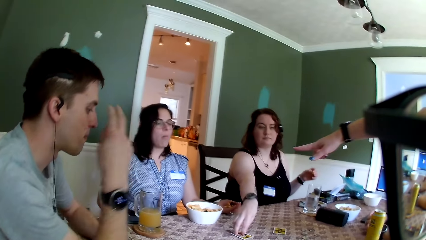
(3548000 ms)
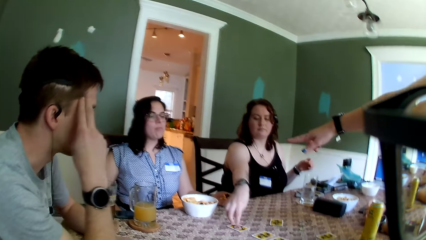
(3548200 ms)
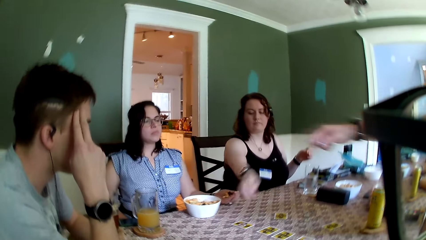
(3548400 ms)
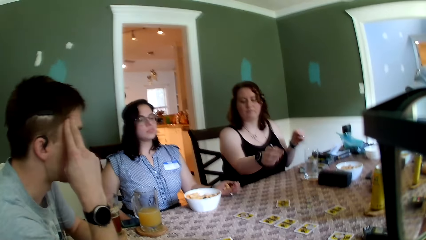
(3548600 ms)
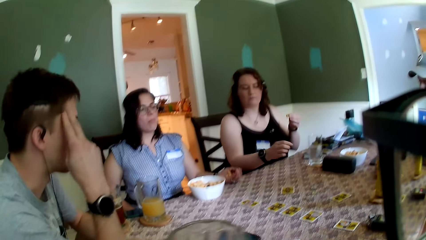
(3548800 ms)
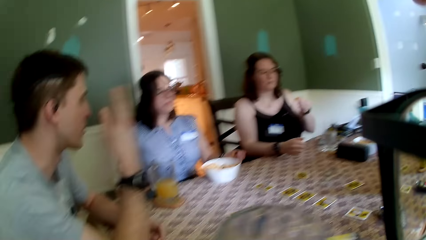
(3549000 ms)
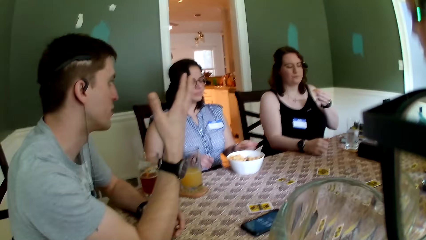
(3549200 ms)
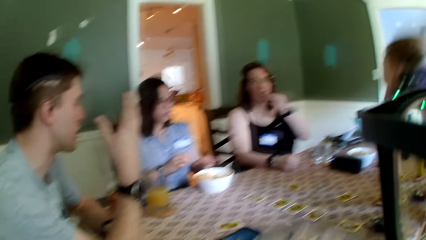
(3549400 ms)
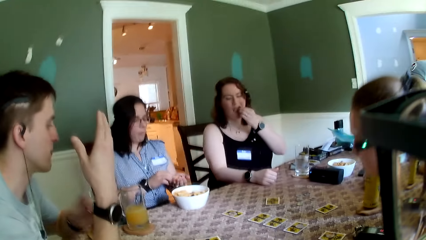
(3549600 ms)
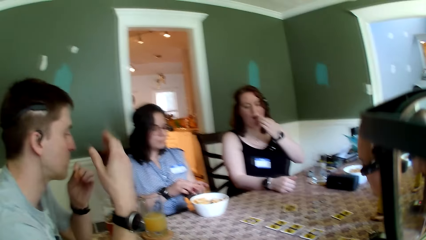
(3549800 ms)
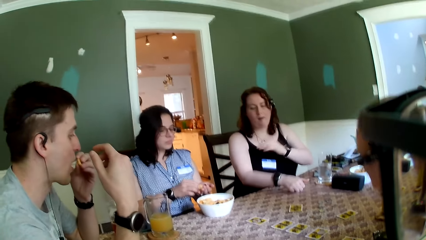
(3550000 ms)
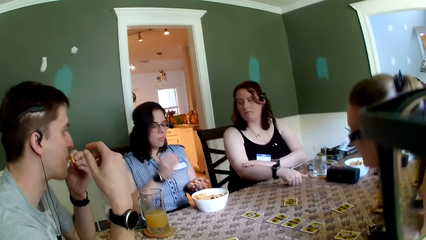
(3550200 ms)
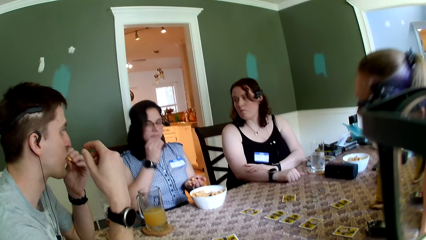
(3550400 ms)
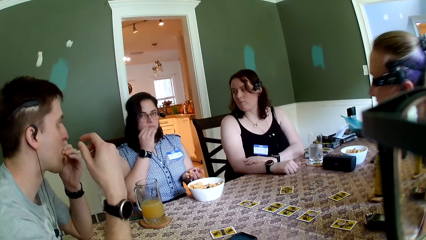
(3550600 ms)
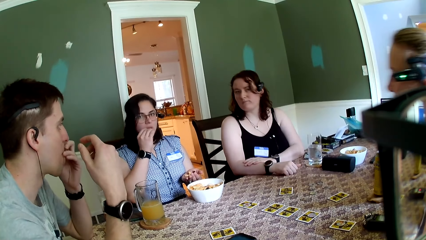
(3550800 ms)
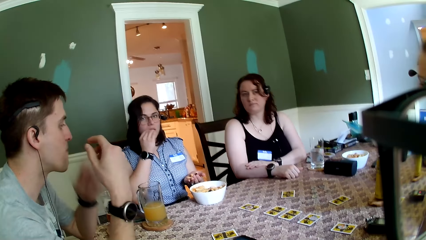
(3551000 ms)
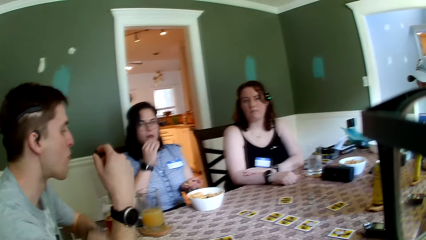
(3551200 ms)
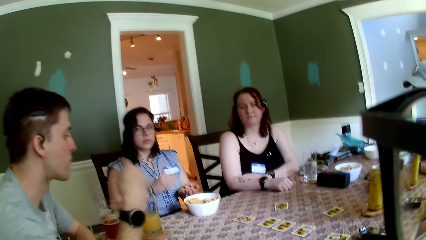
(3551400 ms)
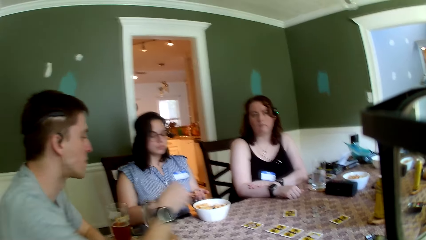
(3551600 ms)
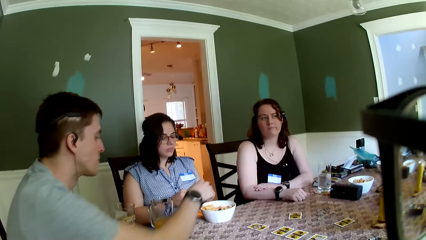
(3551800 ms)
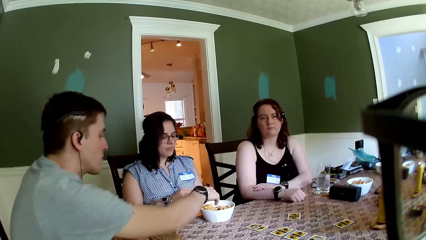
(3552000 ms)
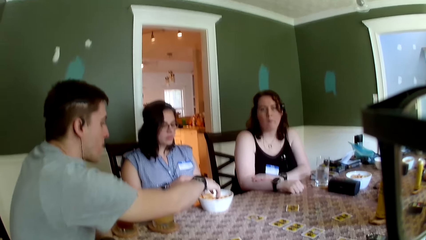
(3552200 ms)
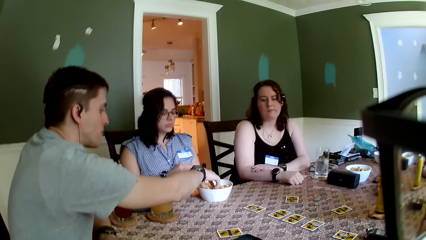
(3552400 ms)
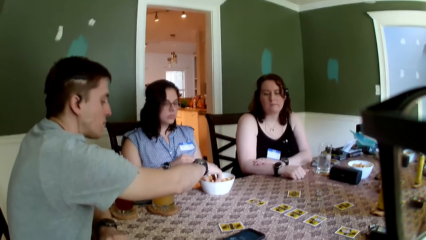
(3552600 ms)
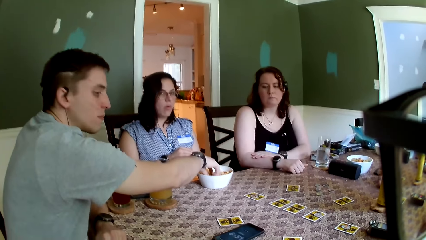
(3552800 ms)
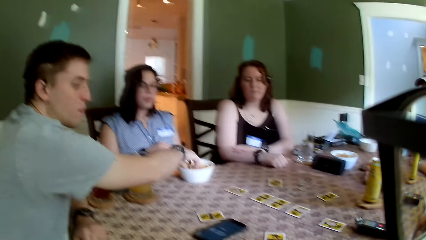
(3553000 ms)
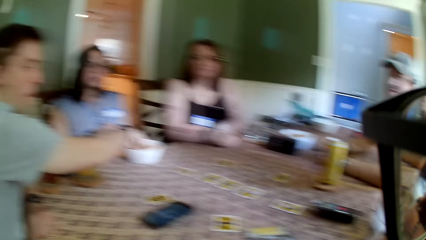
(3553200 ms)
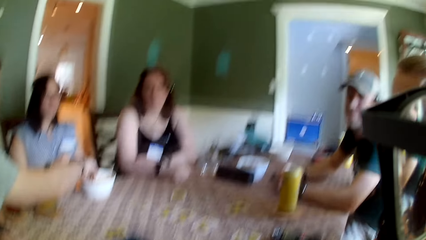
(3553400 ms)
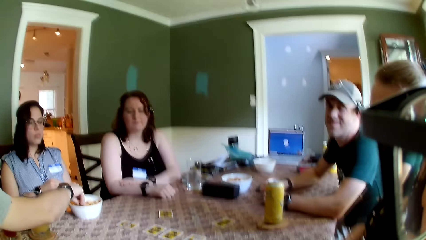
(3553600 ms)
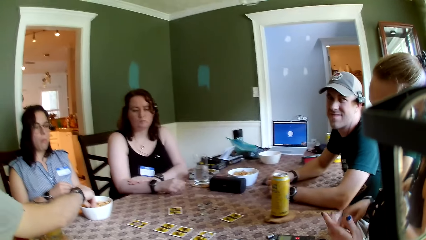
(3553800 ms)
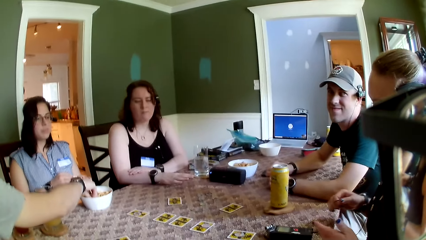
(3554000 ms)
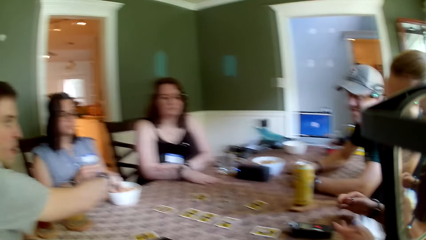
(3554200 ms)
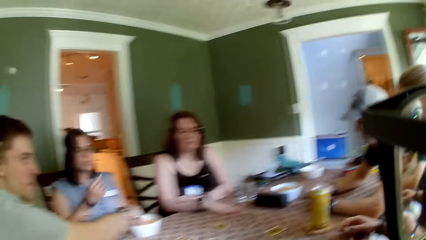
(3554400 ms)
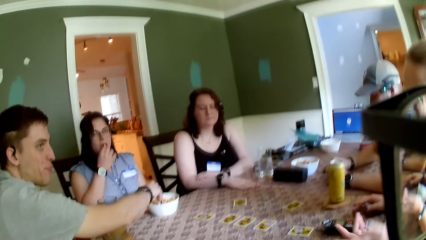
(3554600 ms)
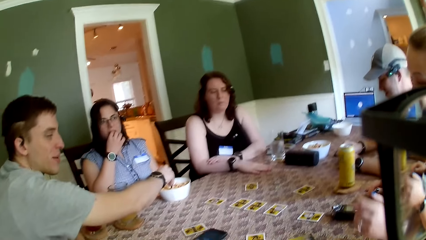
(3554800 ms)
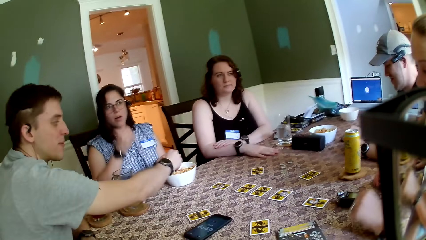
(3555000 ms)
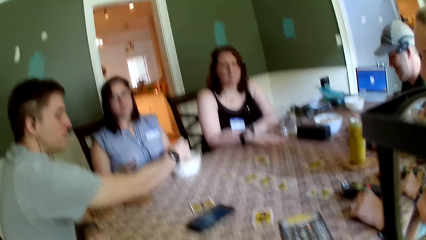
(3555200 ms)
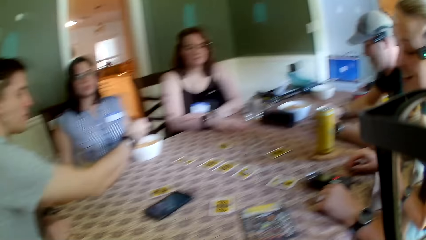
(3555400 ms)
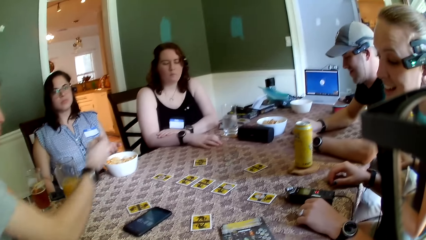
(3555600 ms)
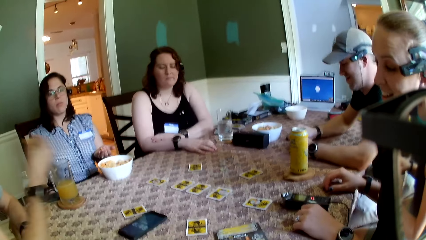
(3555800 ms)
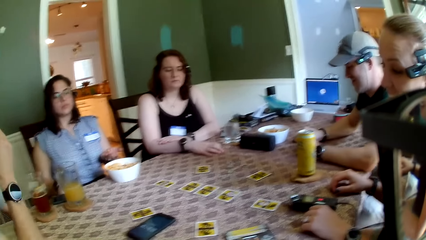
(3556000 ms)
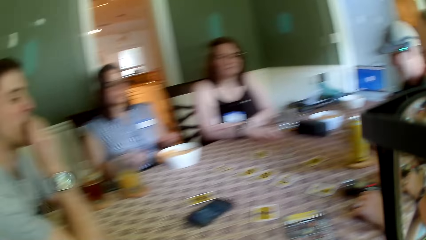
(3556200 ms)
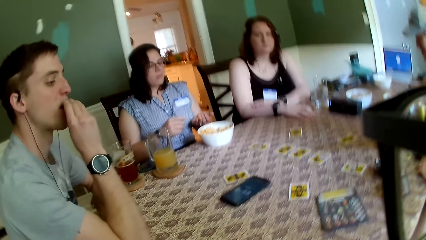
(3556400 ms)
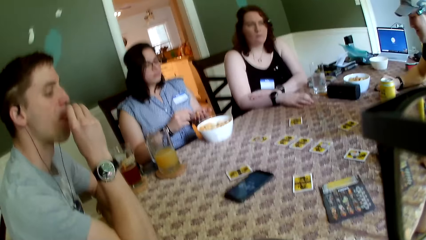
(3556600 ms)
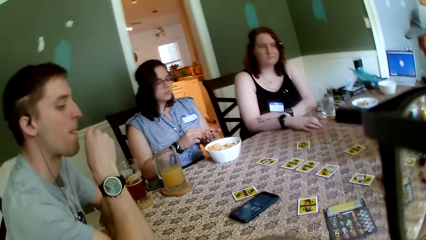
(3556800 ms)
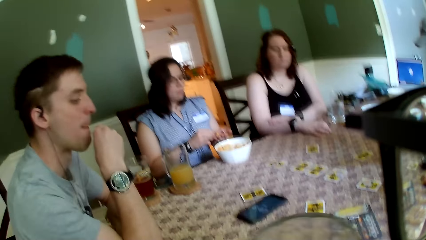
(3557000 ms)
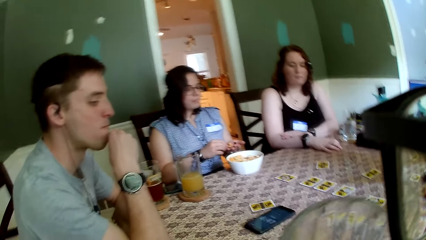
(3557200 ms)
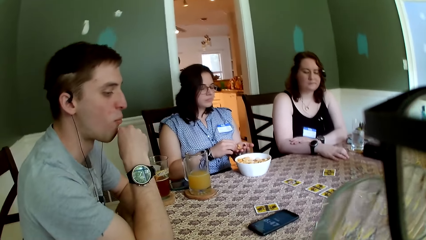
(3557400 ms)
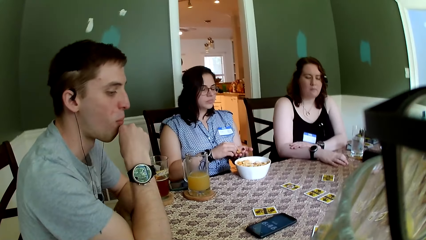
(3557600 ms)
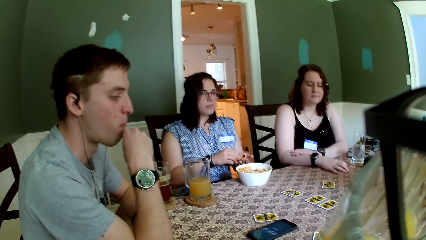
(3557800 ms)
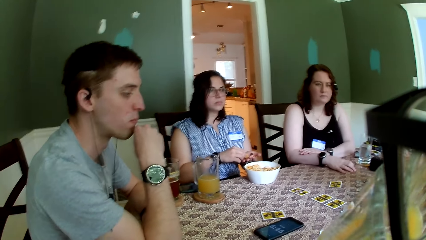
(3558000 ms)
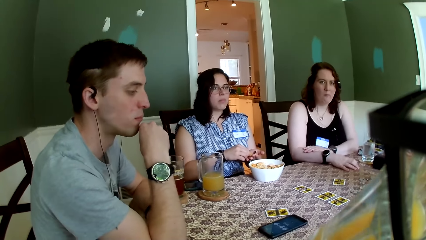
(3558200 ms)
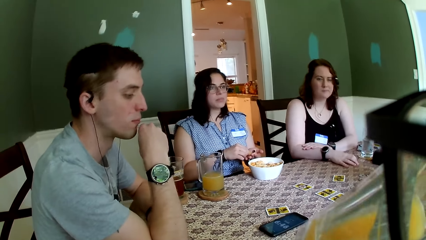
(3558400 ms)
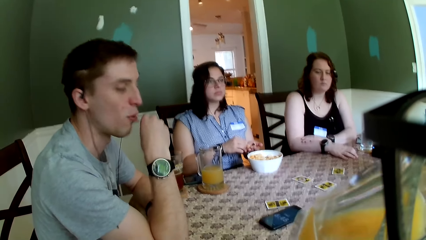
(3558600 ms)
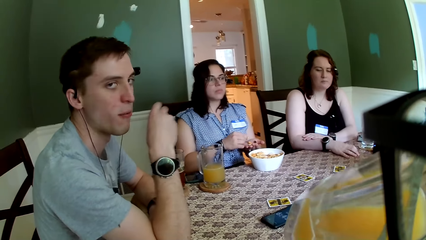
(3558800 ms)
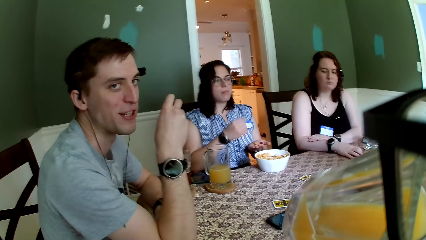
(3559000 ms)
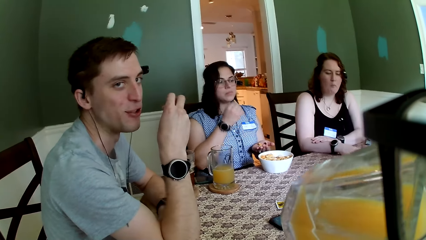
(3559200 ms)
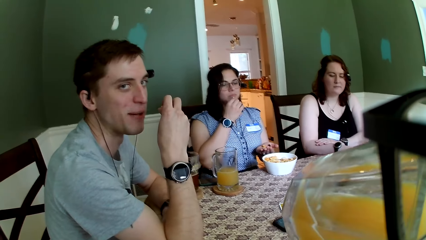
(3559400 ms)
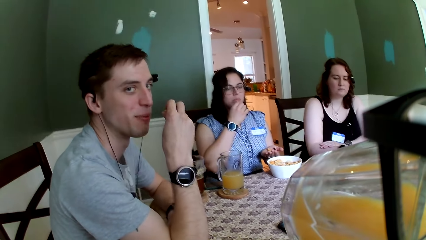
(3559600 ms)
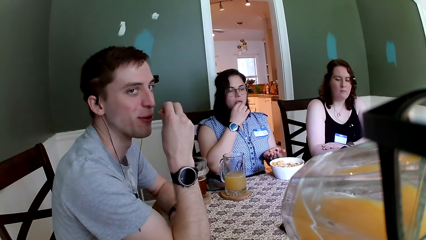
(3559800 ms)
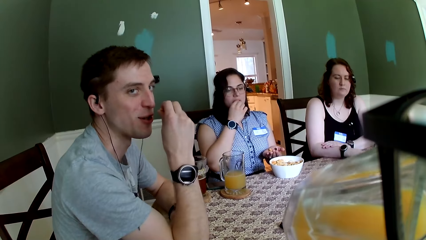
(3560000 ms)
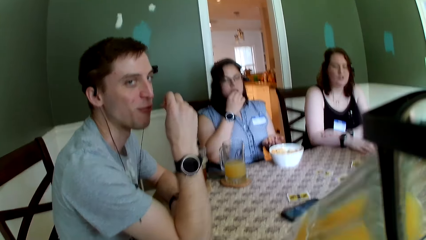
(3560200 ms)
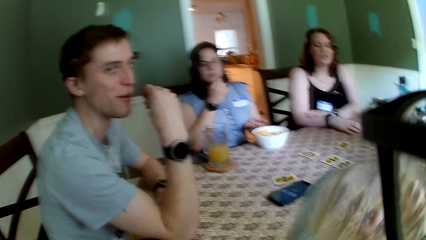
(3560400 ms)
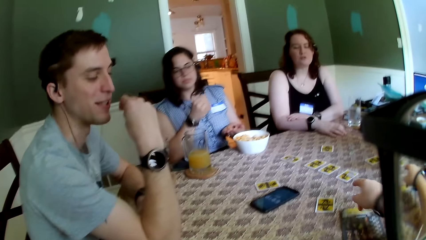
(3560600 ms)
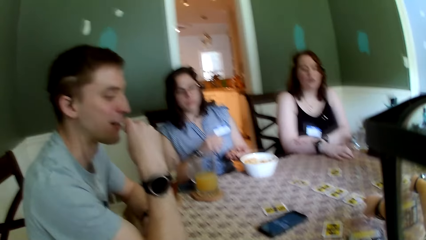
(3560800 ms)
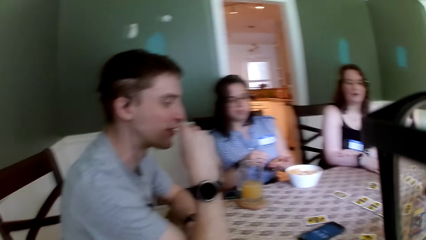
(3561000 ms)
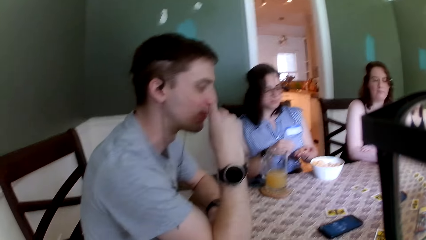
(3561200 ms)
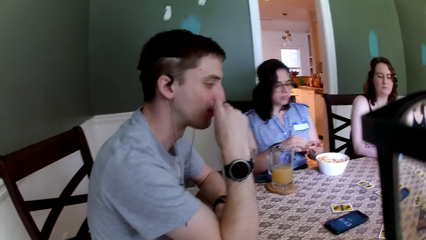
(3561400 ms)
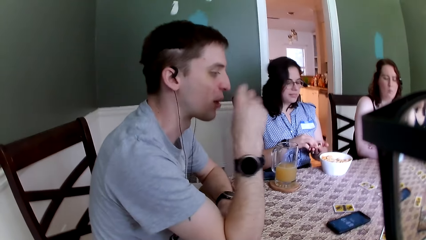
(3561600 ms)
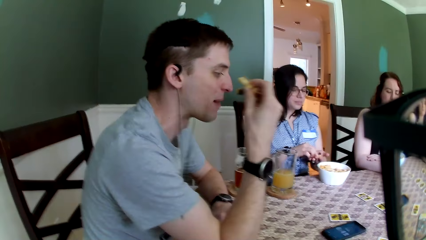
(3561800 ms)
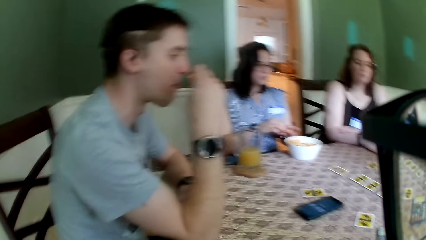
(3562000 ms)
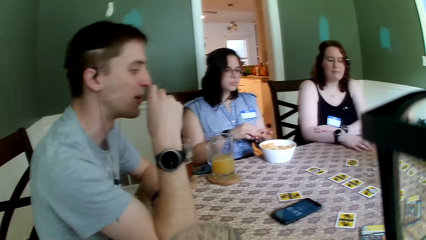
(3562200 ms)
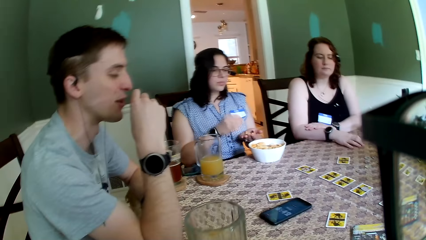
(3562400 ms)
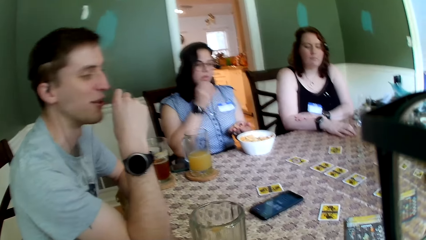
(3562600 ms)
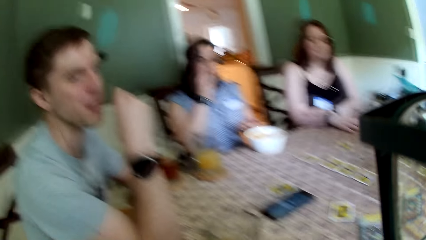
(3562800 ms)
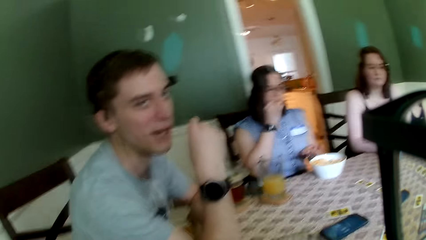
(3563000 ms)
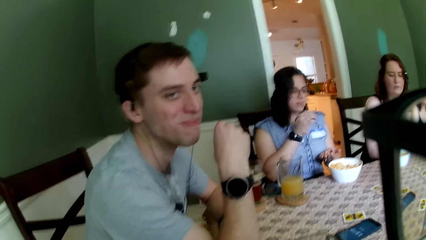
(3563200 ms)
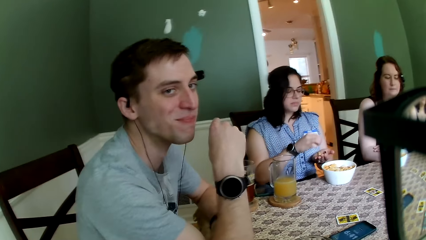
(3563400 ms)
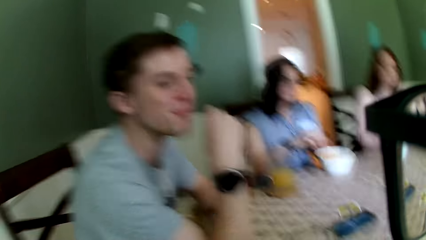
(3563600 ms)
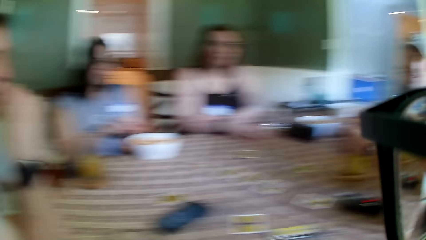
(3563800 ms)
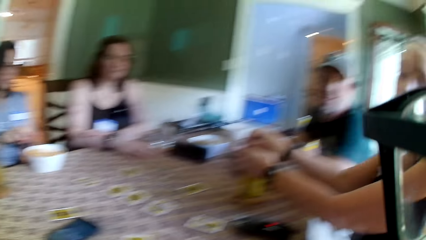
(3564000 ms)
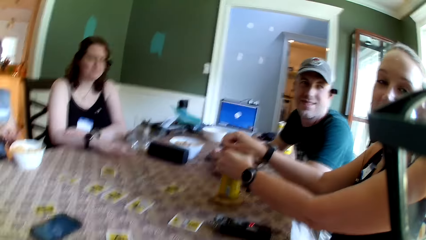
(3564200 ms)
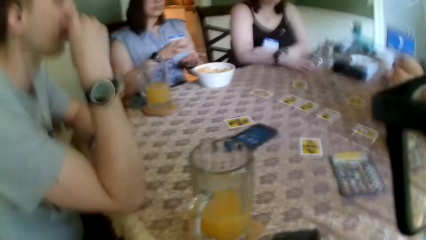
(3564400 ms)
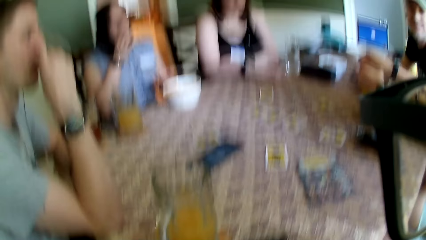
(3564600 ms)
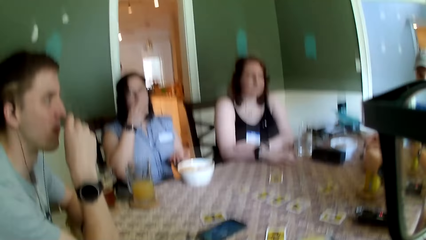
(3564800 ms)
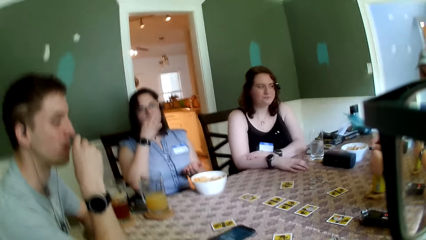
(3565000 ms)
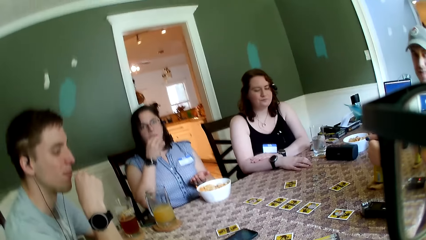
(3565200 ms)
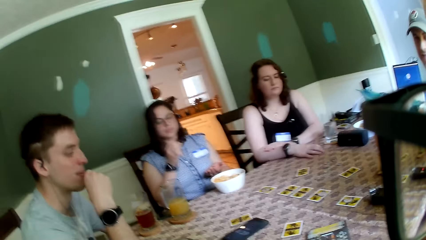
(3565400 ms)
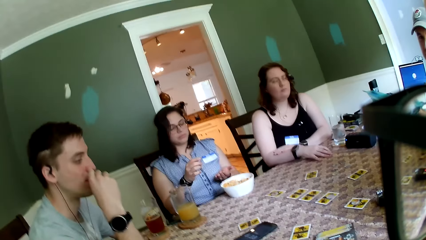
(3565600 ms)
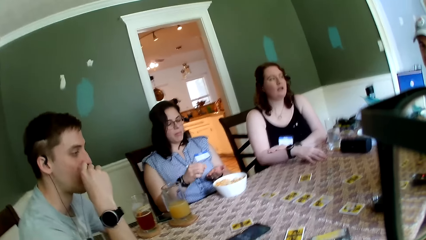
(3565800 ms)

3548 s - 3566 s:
A woman eats the snack from the bowl with her left hand. A man eats the snack in his hands with his left hand. Another woman eats the snack from her right hand with her left hand. The man takes from the bowl of snack with his right hand and eats the snack in his hands with his right hand. The camera wearer drinks from a cup of juice in his right hand. He points to the card on the table with his right hand. He drops the cup of juice on the table with his right hand. A third woman opens the can drink on the table with her hands.
